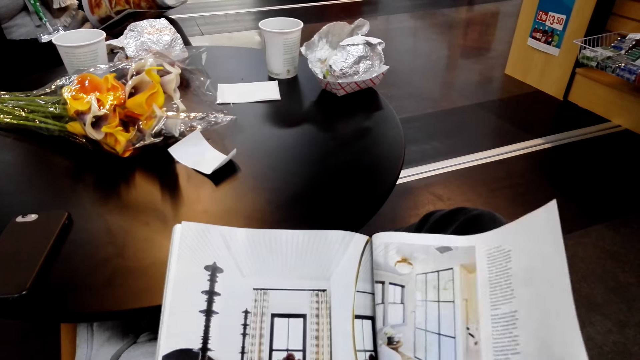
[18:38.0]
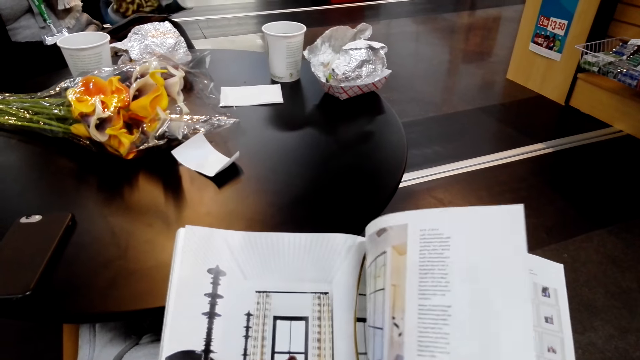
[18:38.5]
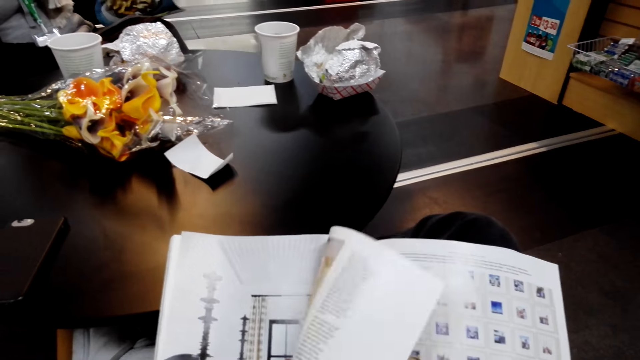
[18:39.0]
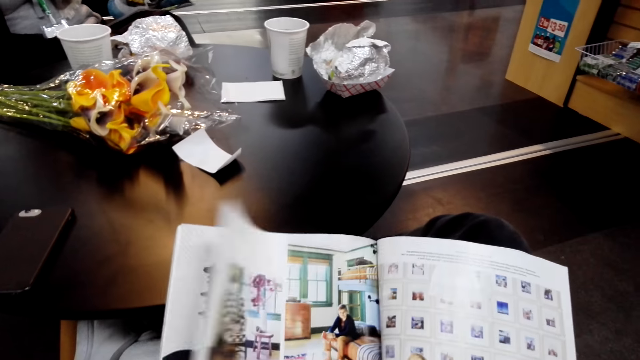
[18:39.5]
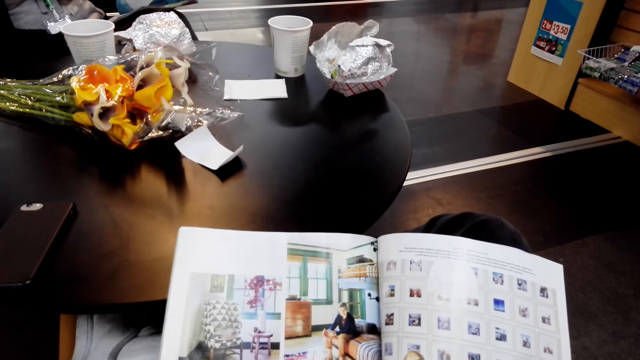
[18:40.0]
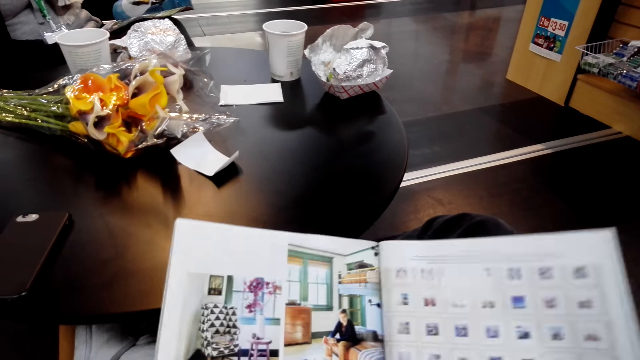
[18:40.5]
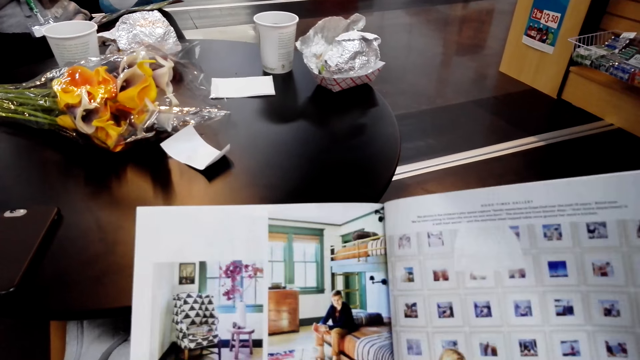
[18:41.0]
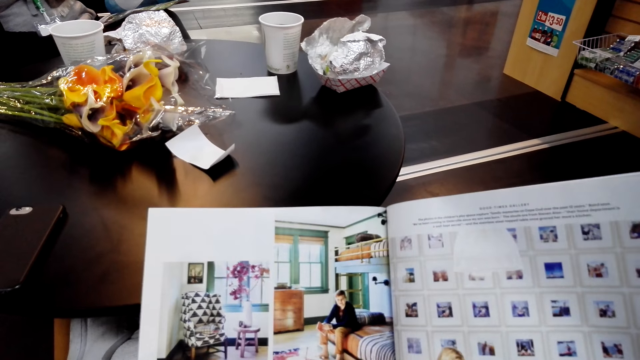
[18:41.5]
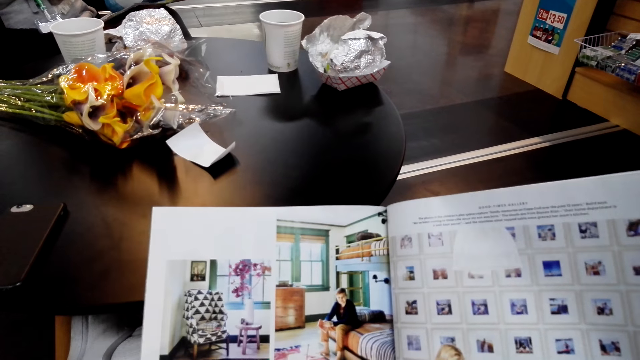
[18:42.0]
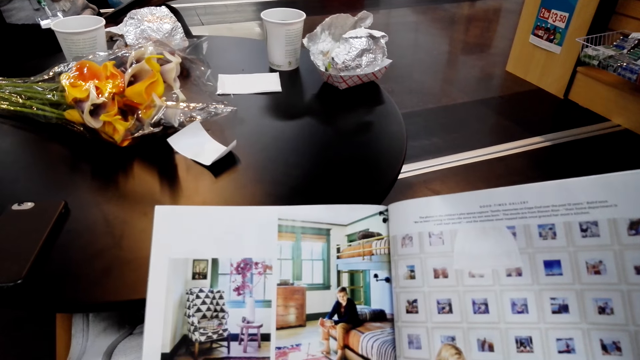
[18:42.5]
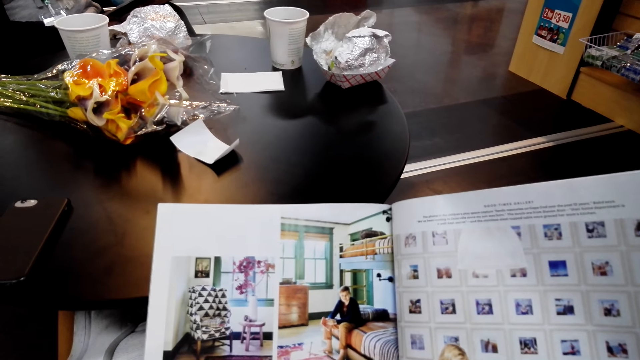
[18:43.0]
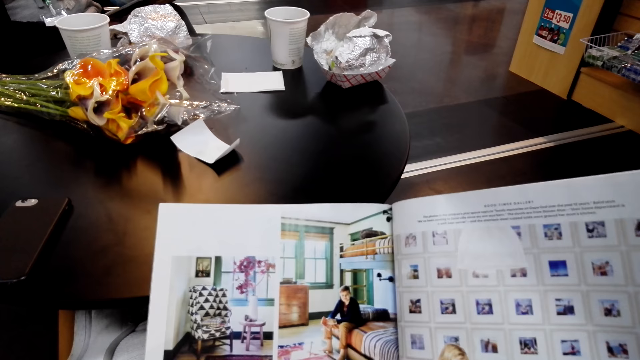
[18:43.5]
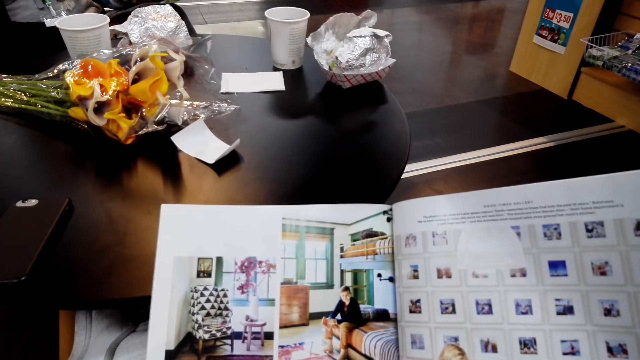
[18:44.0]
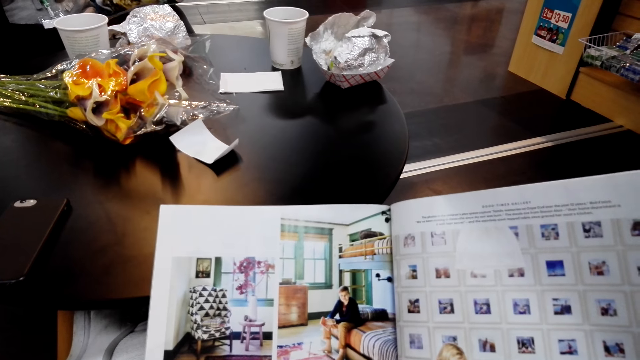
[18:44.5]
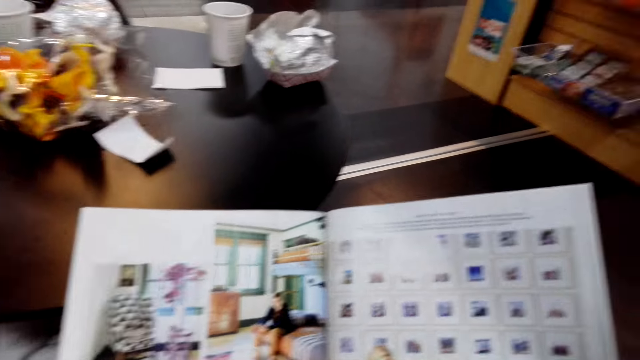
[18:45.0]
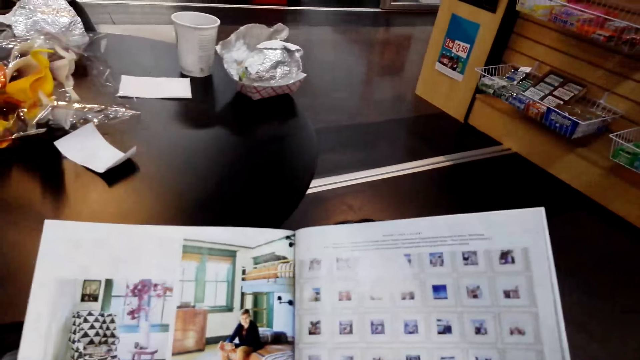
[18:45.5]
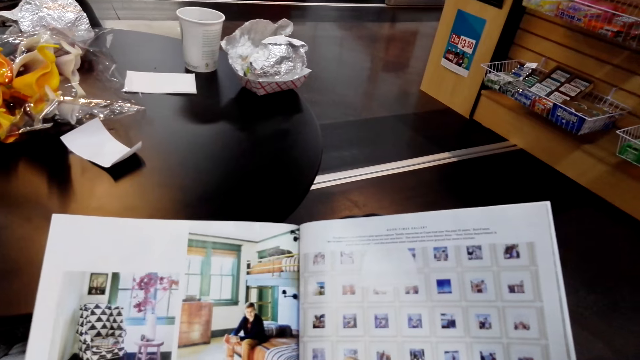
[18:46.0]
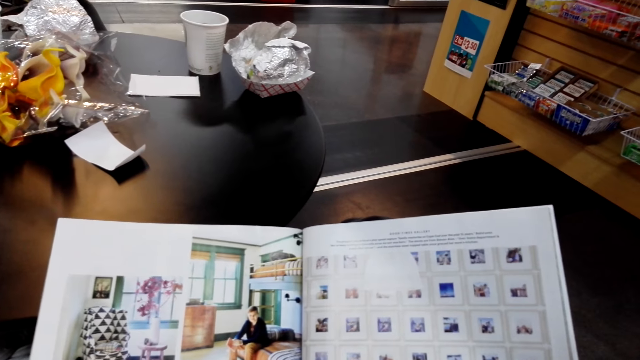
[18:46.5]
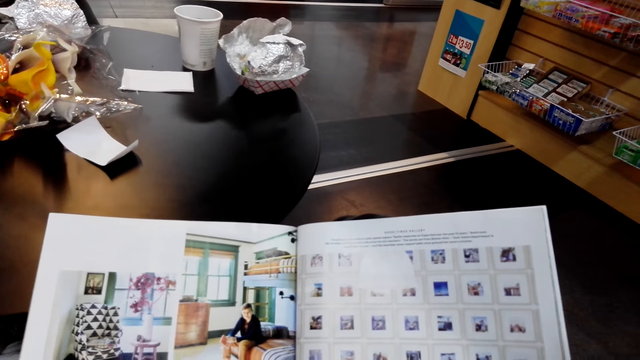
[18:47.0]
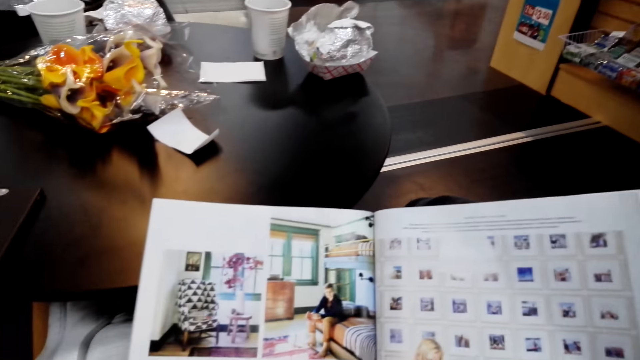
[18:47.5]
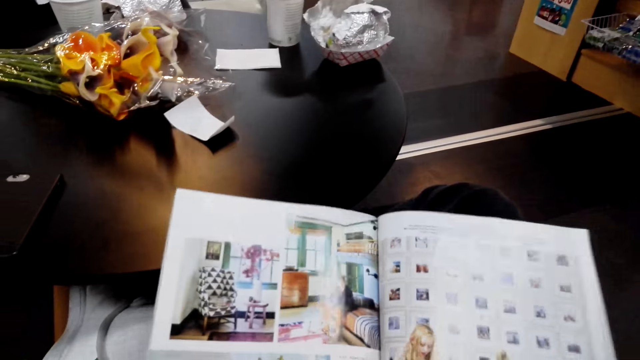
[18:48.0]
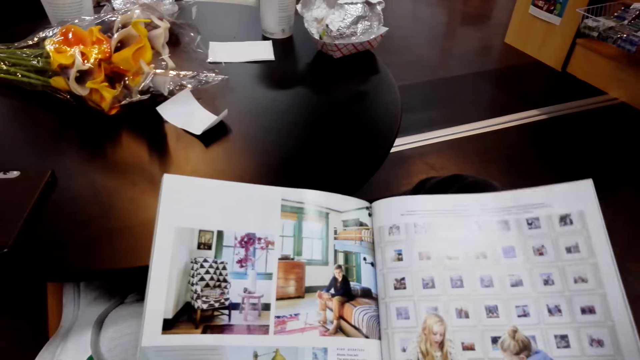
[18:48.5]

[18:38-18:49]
A woman flips a page. The camera wearer flips a page. They peruse the magazine. They stare at the magazine.

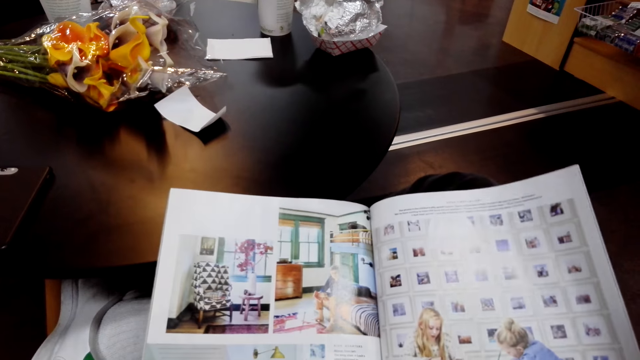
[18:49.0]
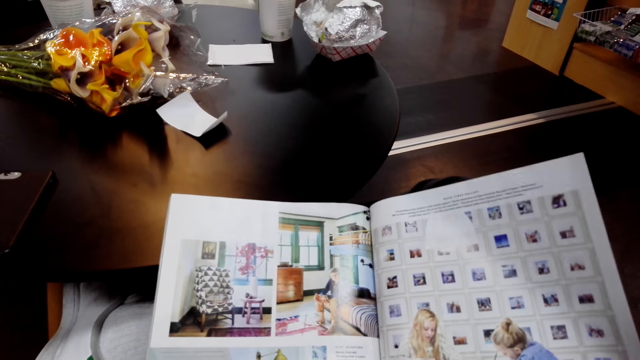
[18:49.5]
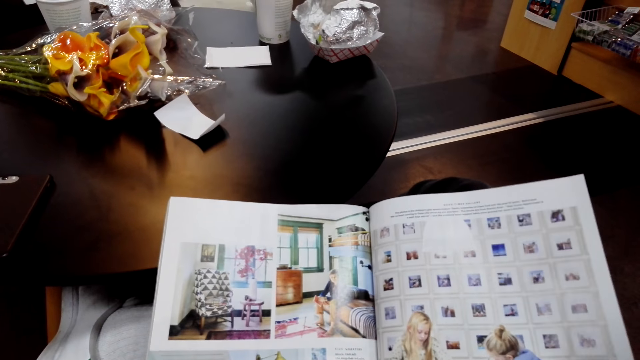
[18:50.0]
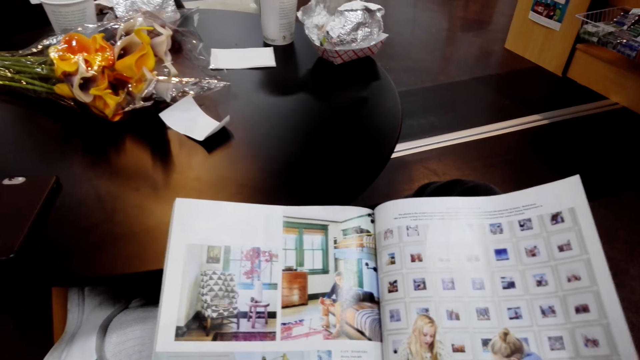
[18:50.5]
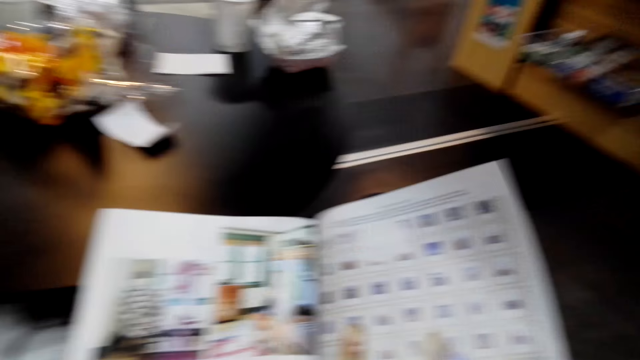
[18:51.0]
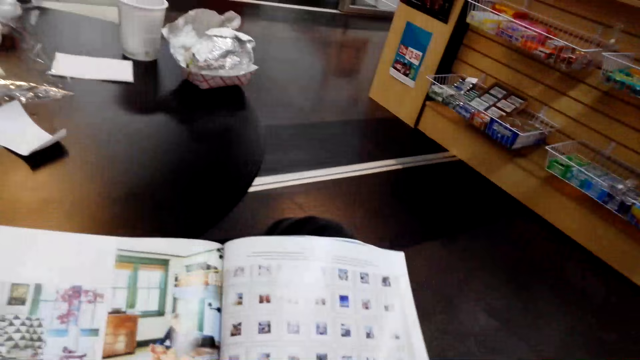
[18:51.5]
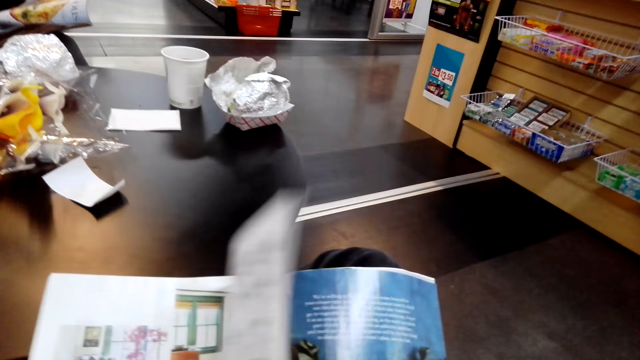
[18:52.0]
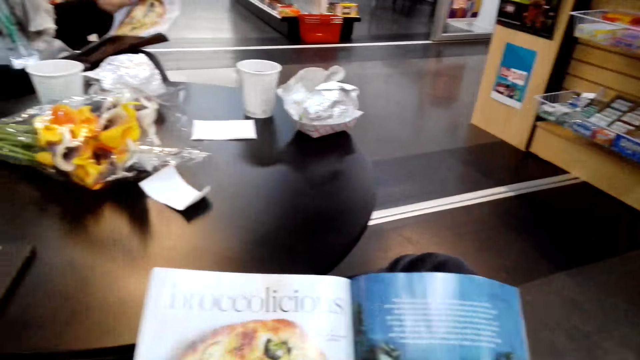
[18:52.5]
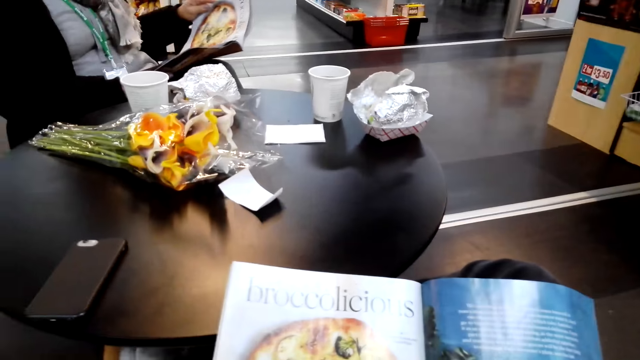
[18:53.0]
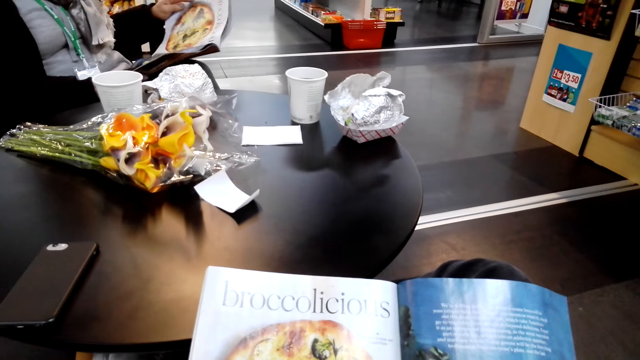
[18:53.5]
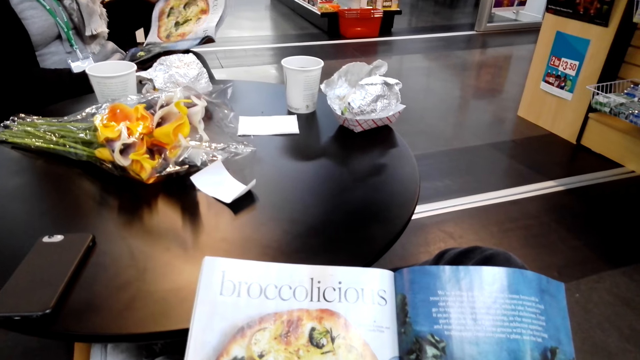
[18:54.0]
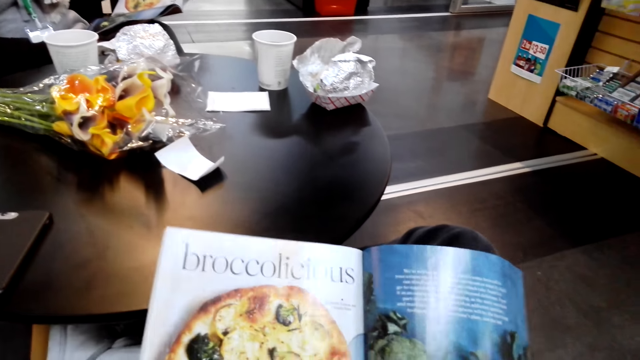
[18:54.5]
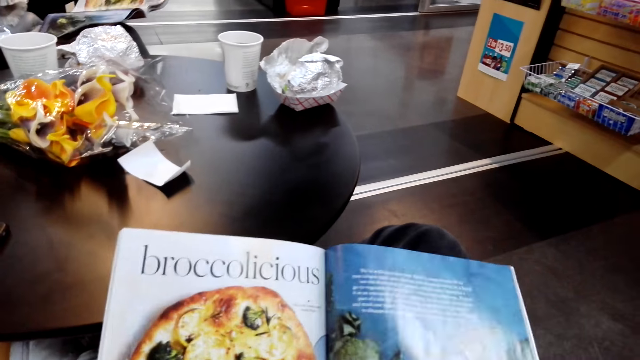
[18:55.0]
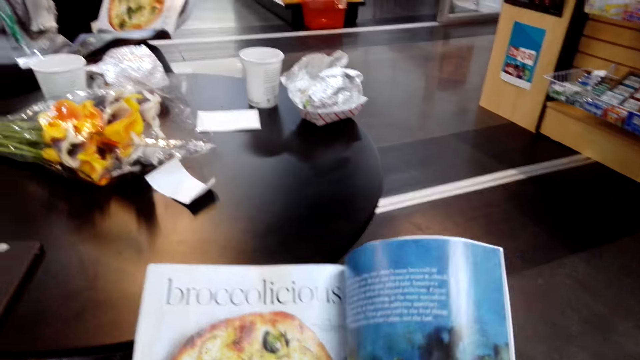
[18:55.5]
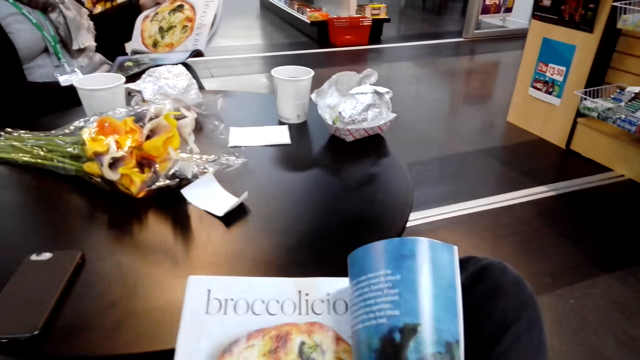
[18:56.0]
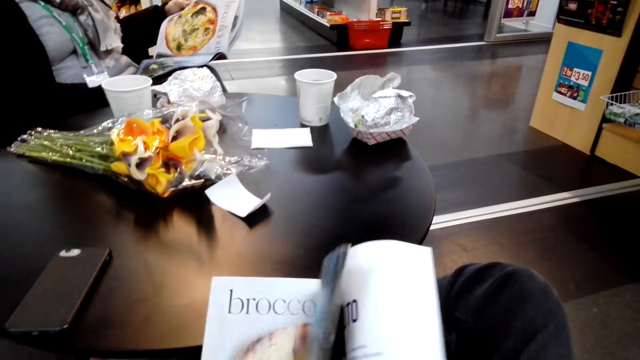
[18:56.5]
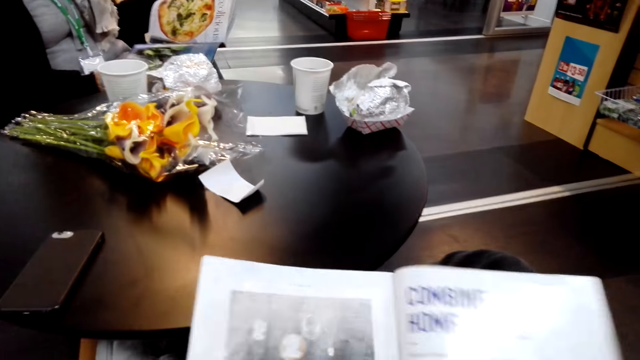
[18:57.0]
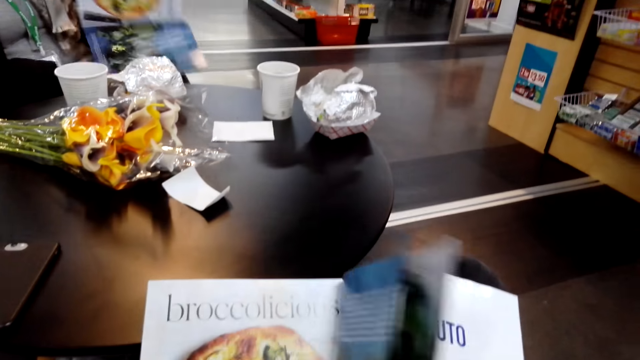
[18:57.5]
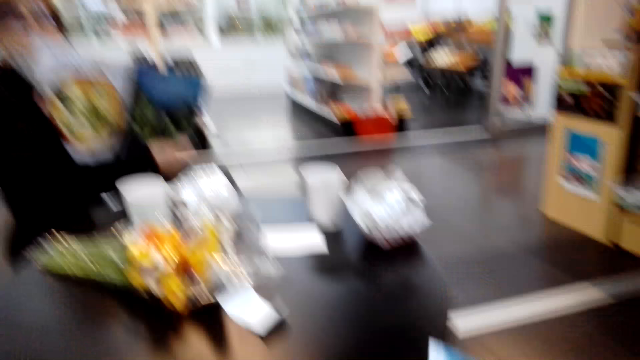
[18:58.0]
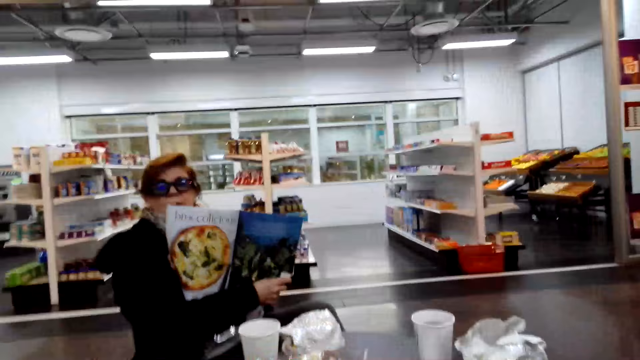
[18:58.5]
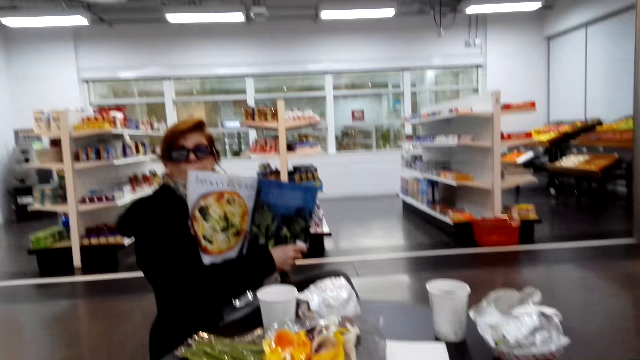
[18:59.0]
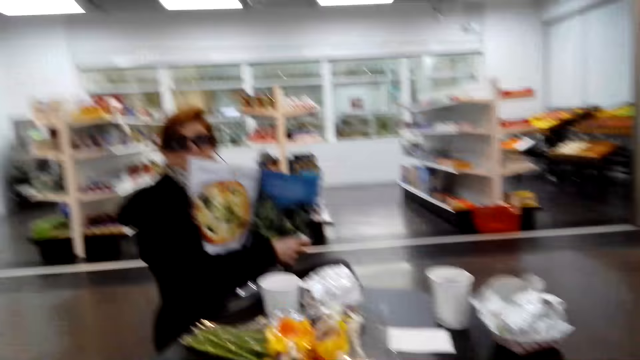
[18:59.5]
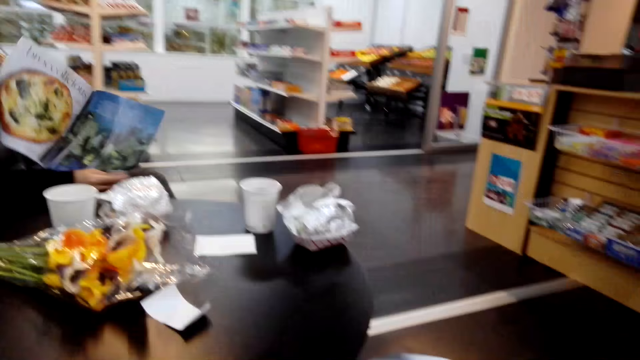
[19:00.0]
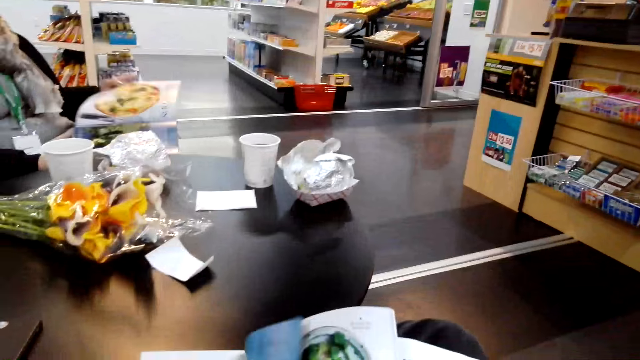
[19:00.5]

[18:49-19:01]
The camera wearer flips a page. They peruse the magazine. They flip a page. They flip a page again. They peruse the magazine. A woman turns the book. The woman holds a magazine.
